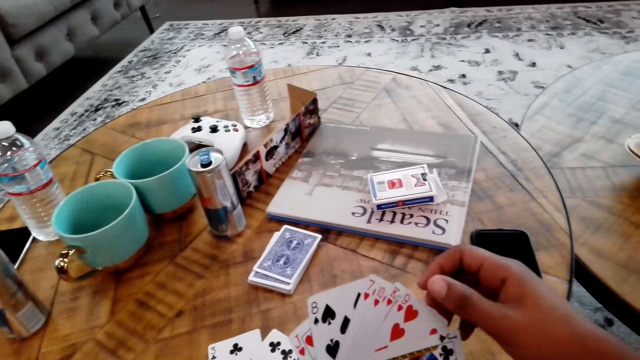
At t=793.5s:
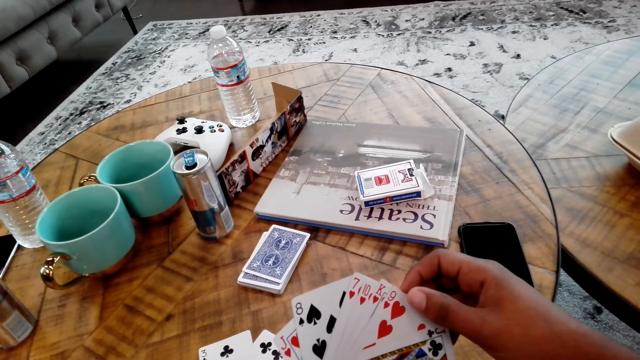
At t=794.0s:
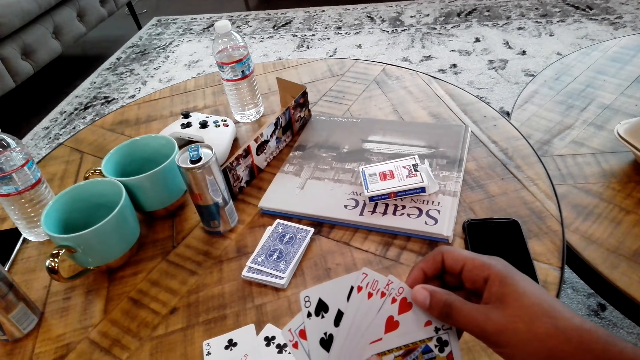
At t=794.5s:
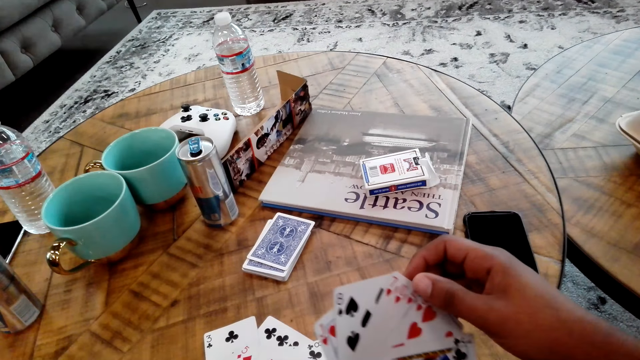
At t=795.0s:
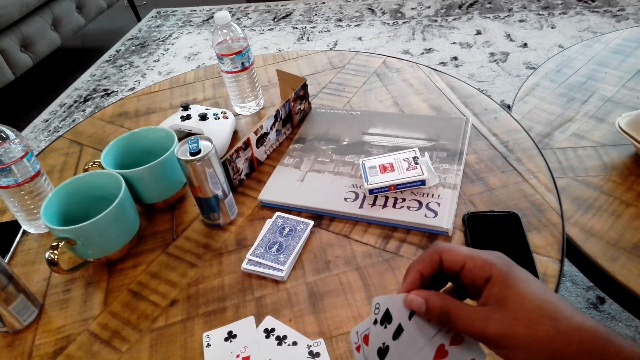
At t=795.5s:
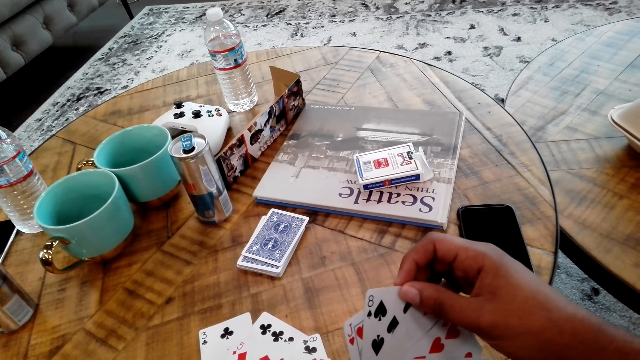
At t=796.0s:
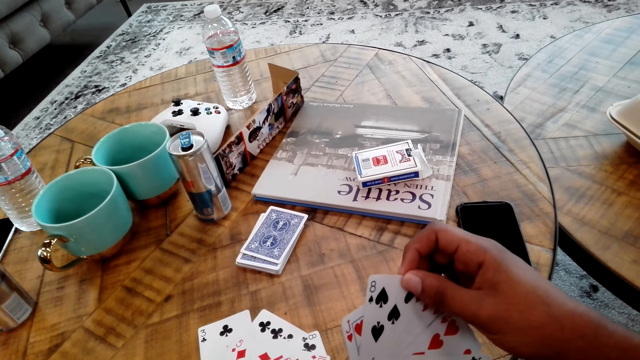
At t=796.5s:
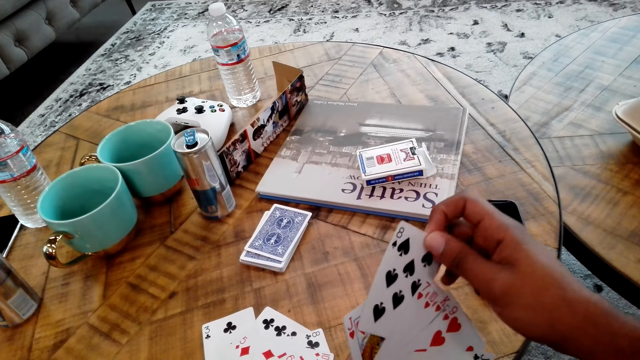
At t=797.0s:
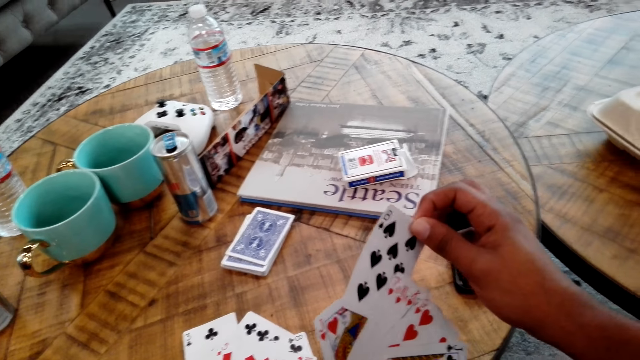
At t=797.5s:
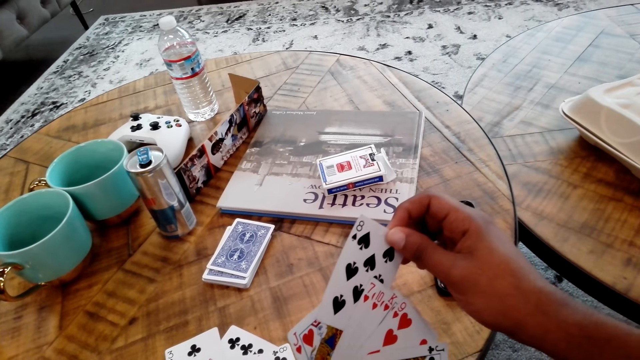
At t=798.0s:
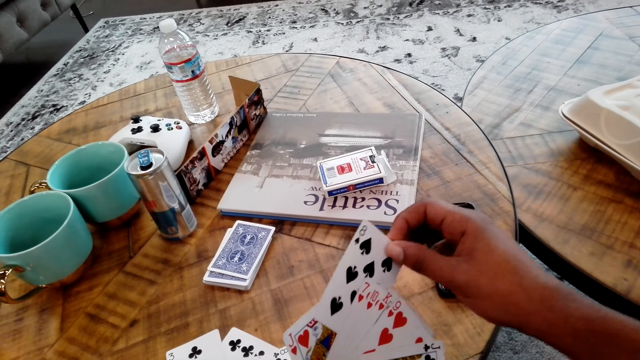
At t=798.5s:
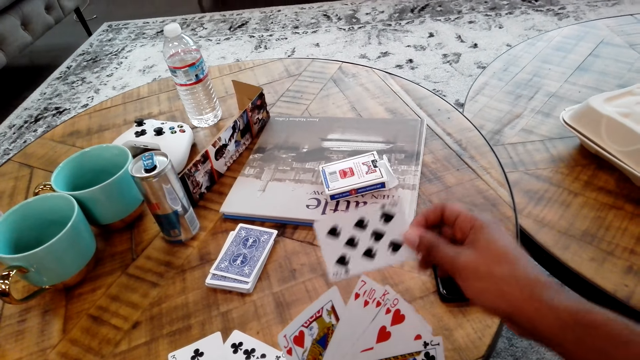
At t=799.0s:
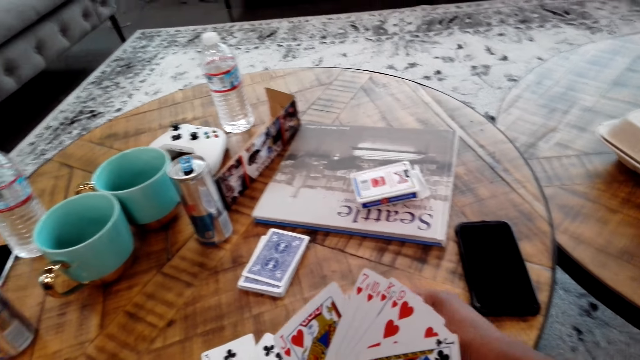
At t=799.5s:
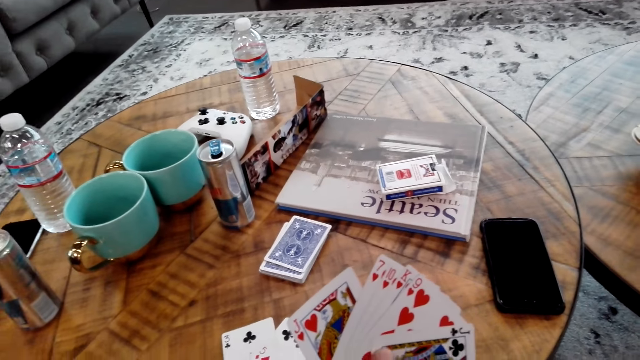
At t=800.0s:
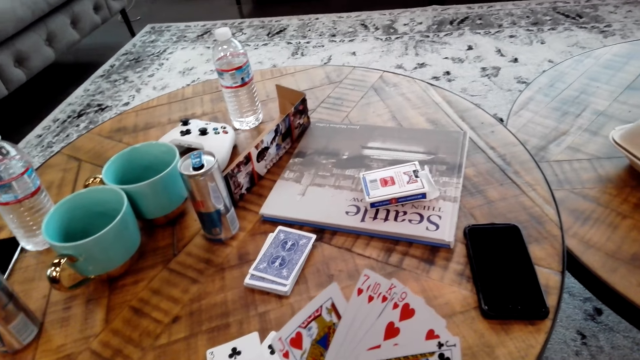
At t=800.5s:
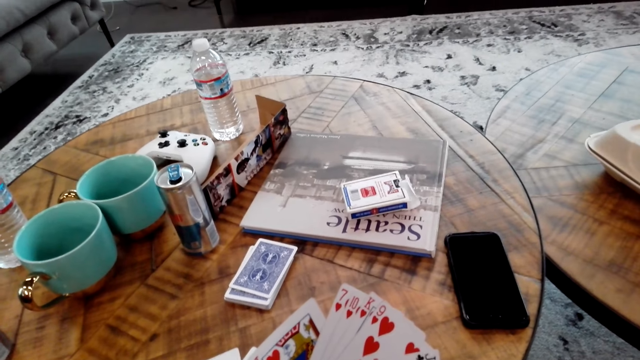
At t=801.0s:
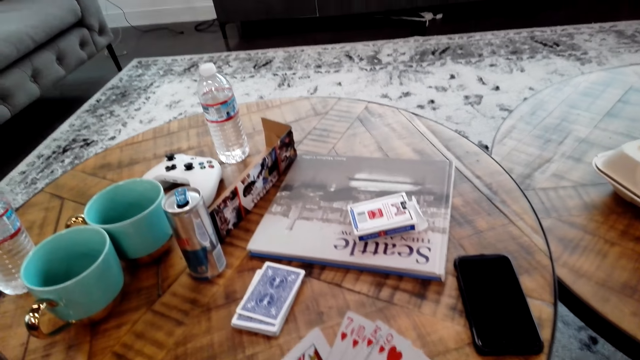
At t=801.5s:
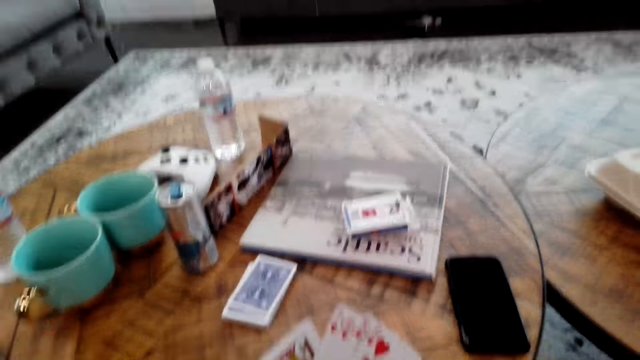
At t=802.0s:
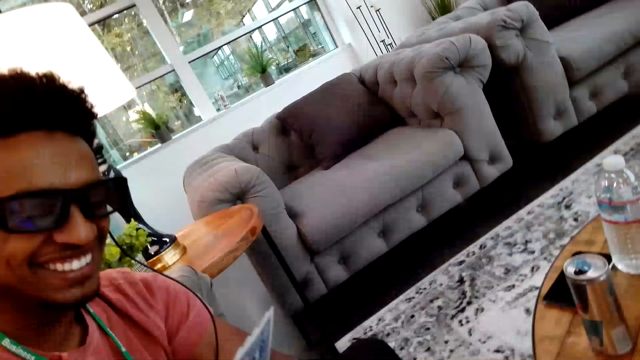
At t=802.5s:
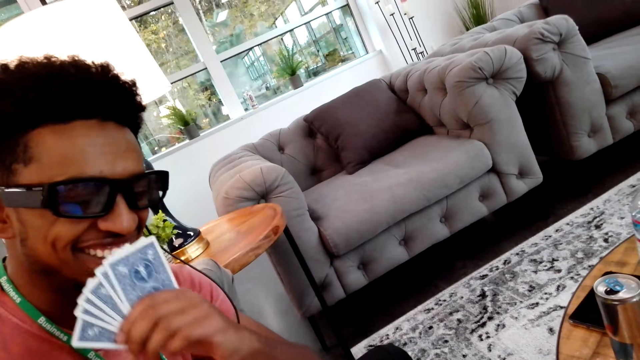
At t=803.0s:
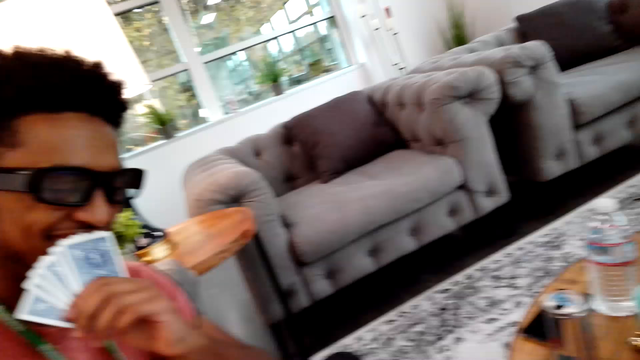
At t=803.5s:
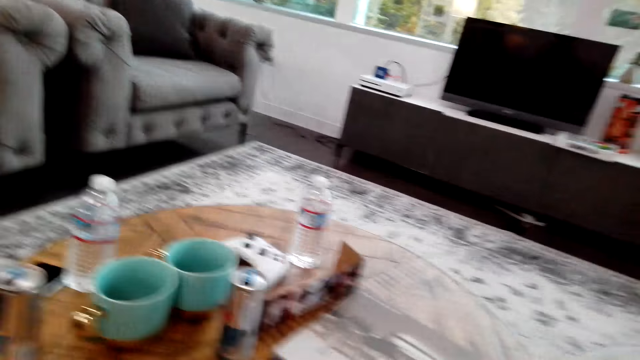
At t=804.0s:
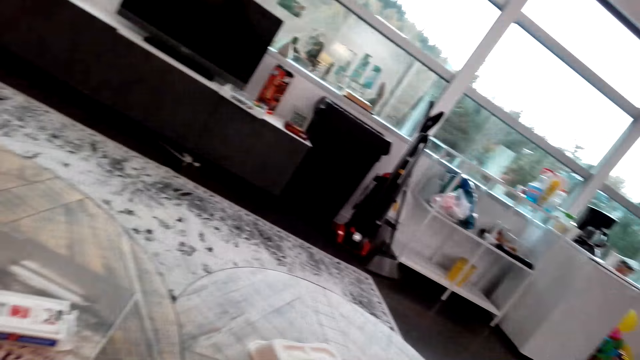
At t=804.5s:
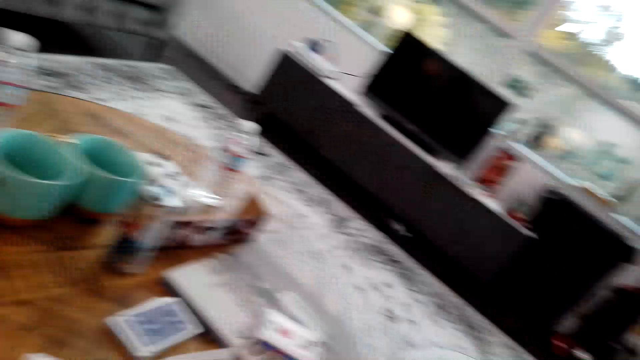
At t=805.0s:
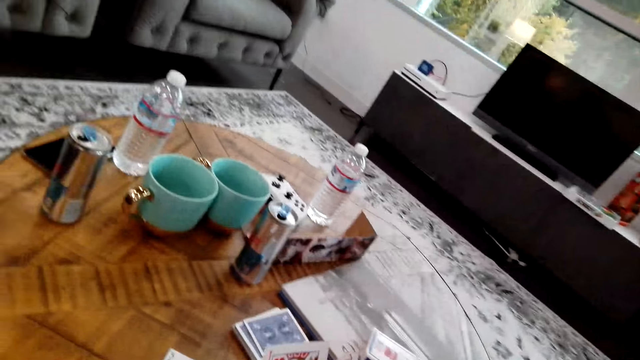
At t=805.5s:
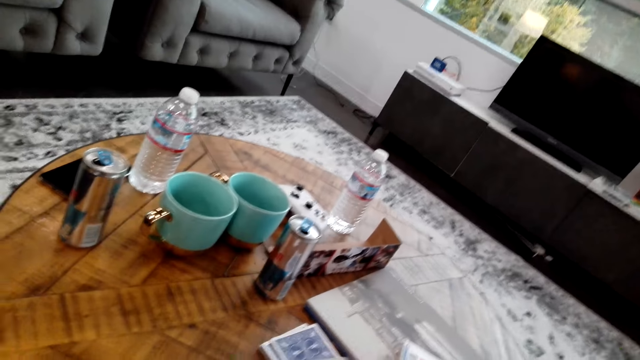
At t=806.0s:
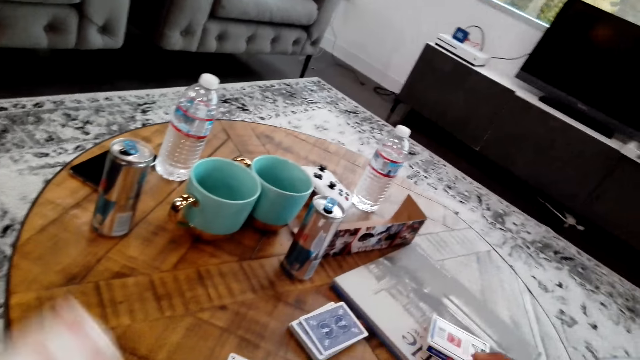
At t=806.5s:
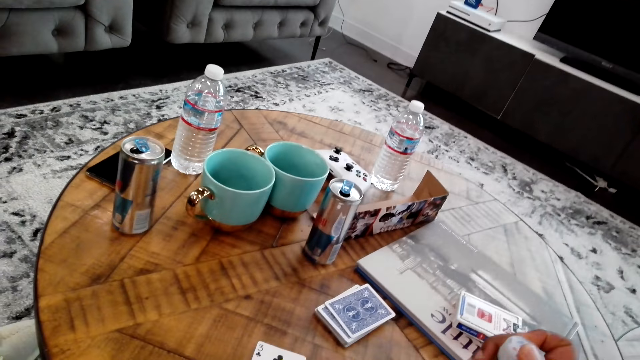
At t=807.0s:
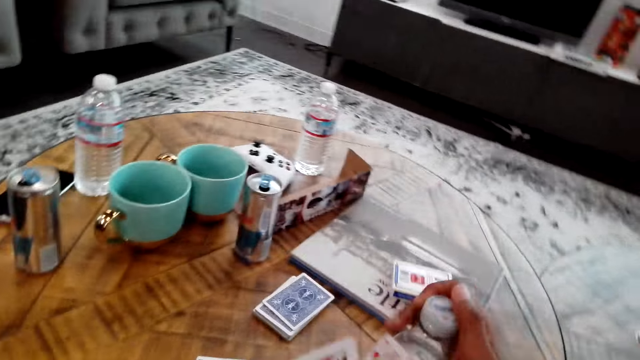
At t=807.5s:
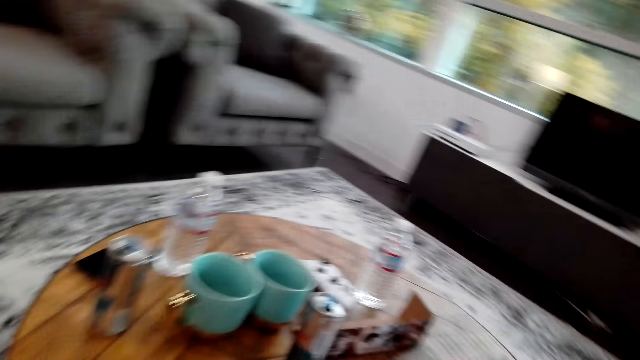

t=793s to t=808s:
The camera wearer moves cards in the hands. They move a card. A man laughs. The camera wearer moves the head.

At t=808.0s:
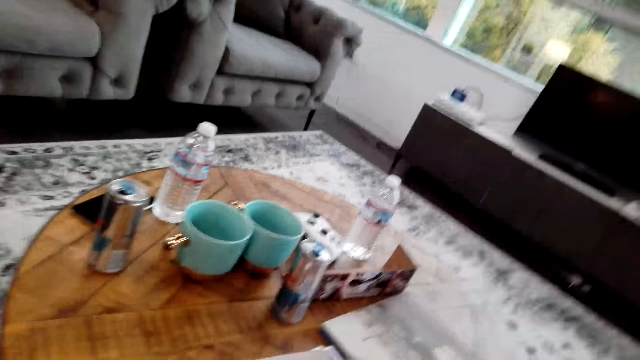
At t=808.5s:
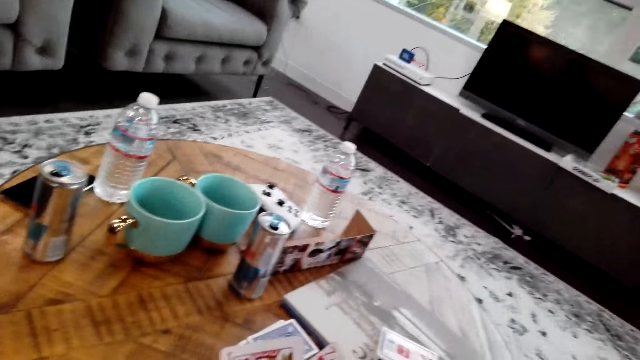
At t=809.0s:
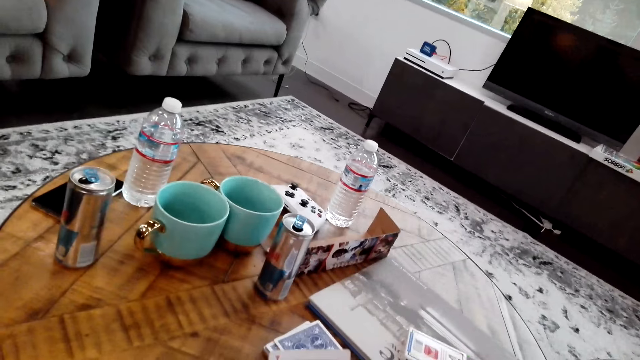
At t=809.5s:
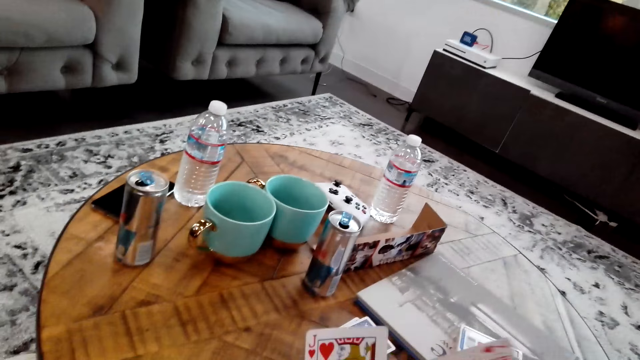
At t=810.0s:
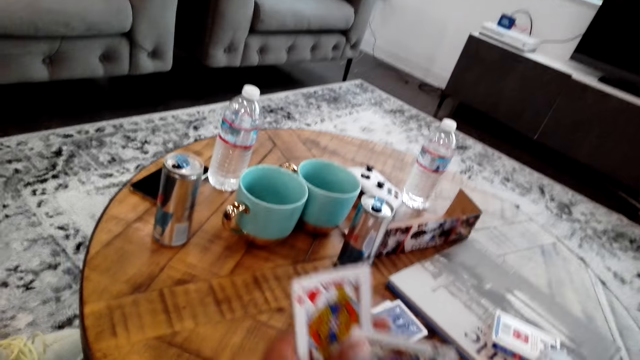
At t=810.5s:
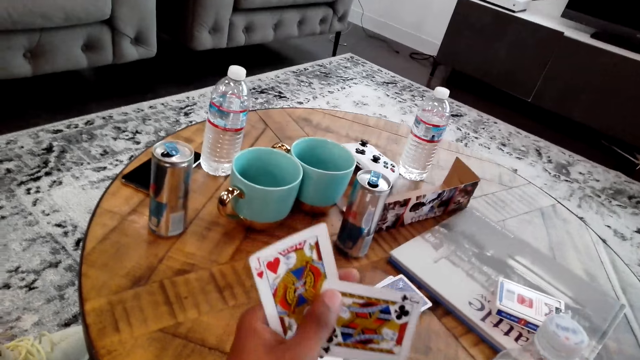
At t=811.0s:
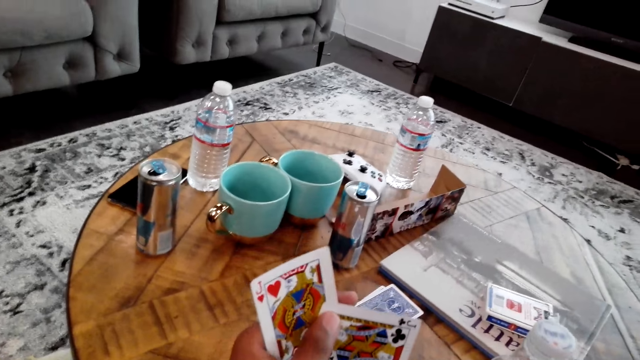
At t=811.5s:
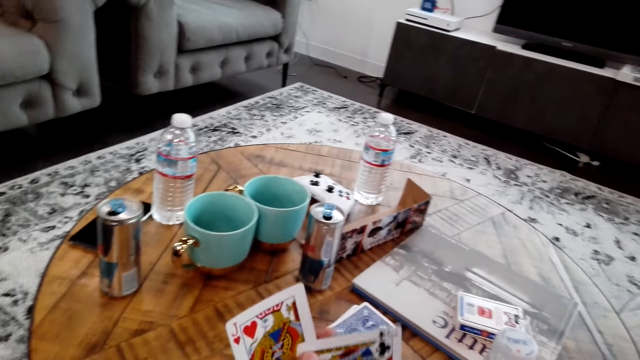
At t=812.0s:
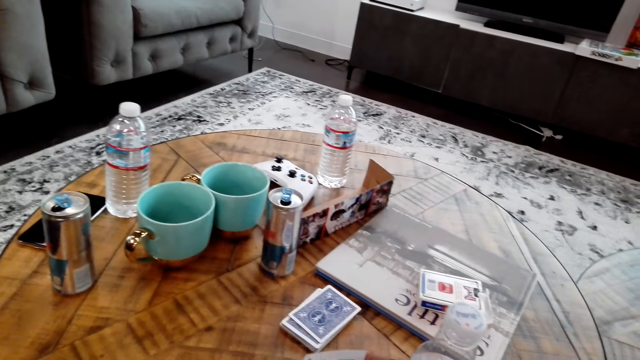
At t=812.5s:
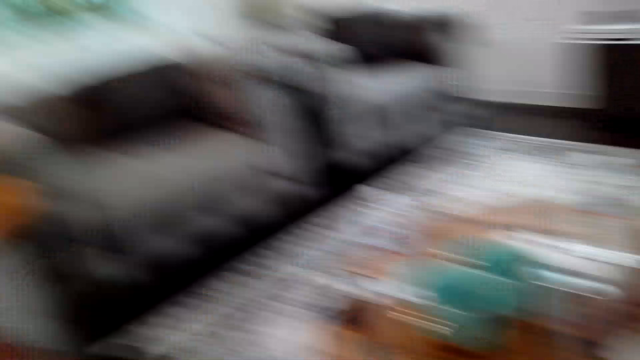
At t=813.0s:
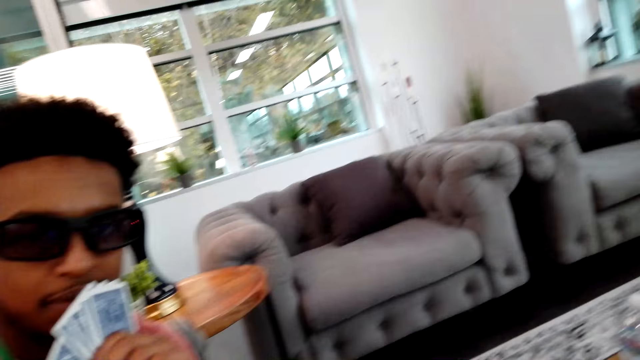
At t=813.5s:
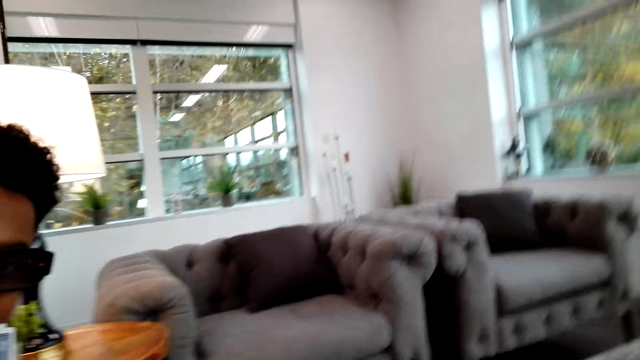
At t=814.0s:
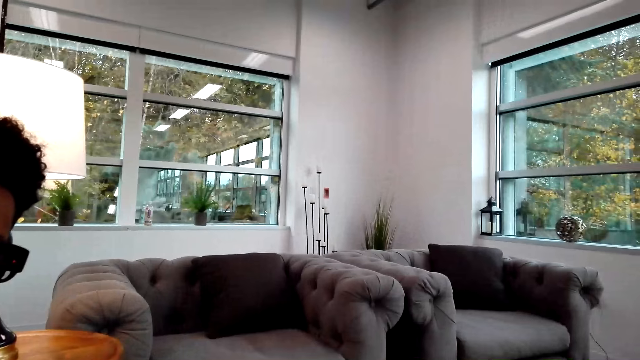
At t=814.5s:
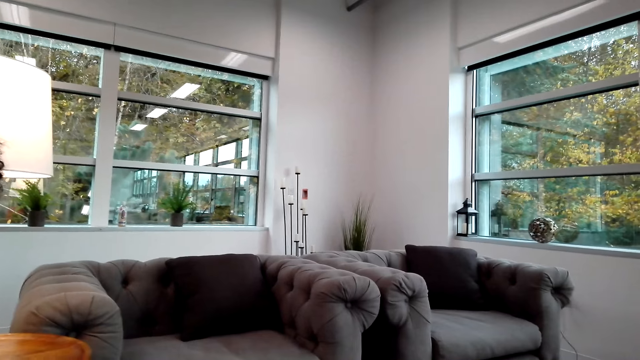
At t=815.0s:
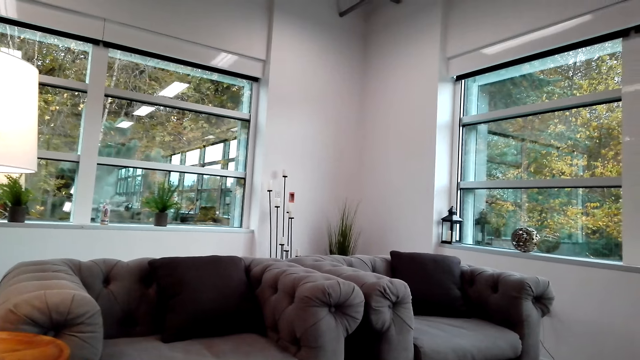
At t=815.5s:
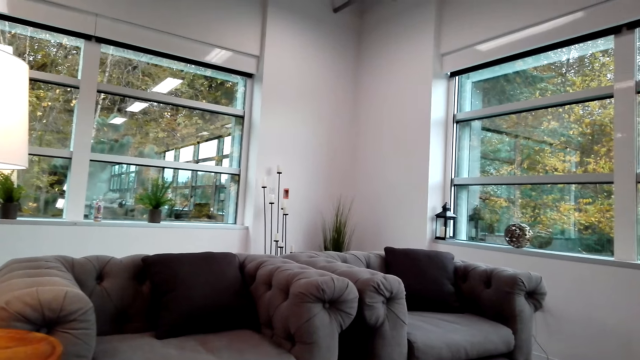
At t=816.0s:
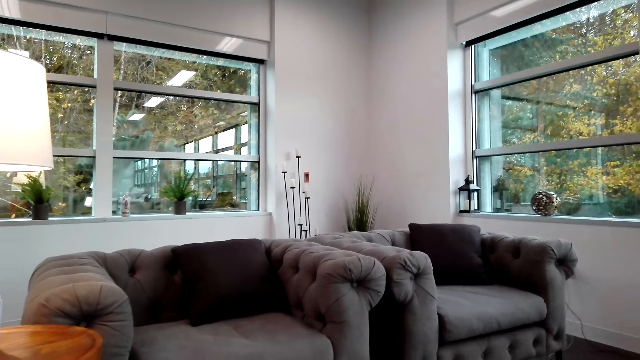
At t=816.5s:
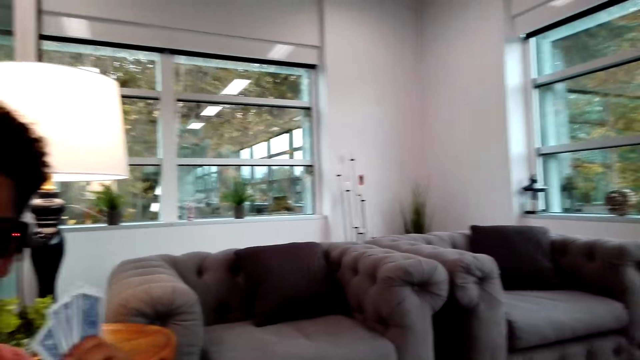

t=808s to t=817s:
The camera wearer moves the cards. They look at a man. They look around.
